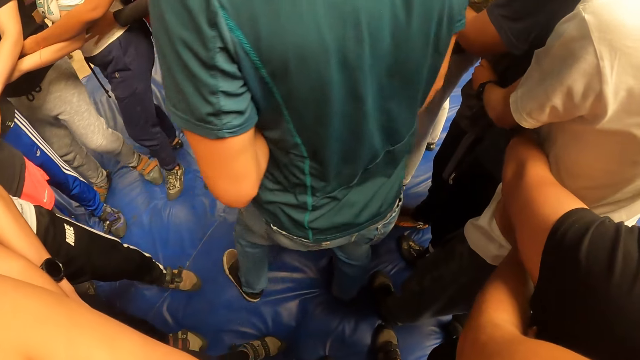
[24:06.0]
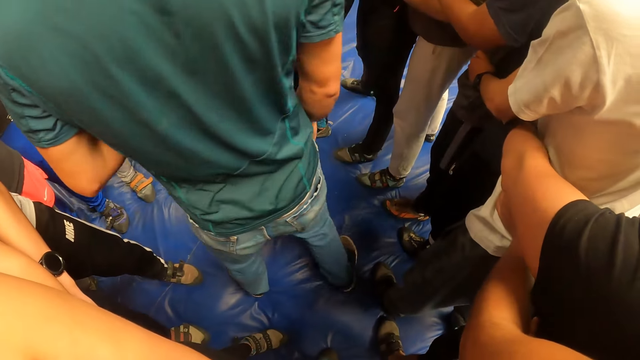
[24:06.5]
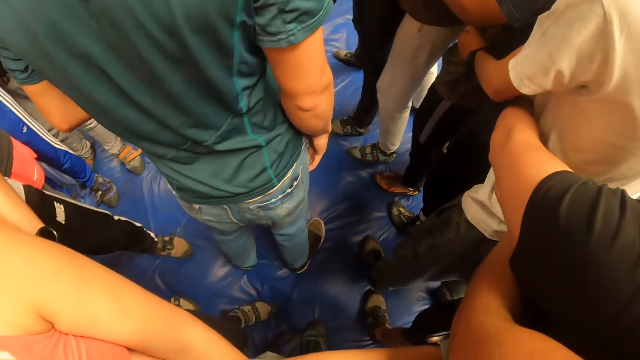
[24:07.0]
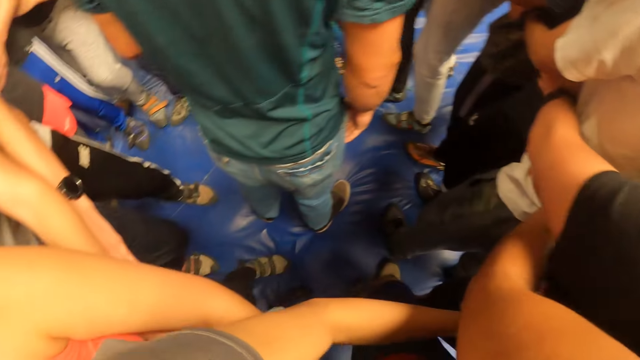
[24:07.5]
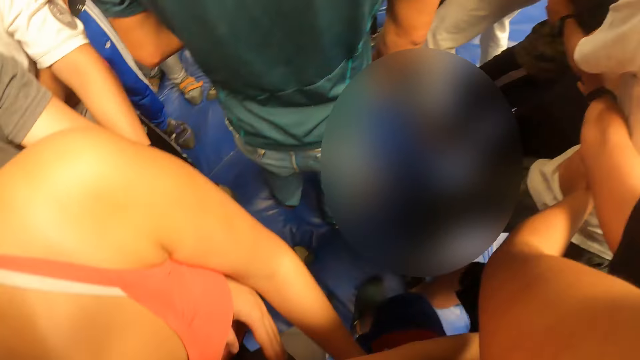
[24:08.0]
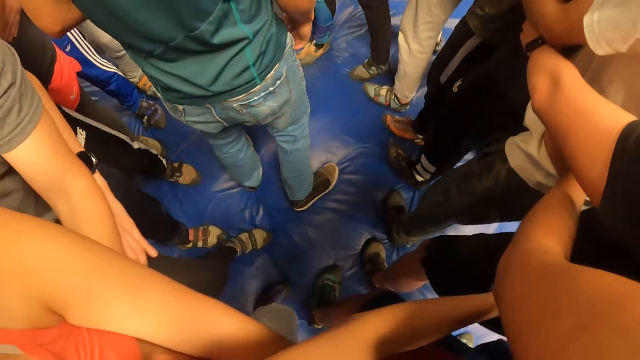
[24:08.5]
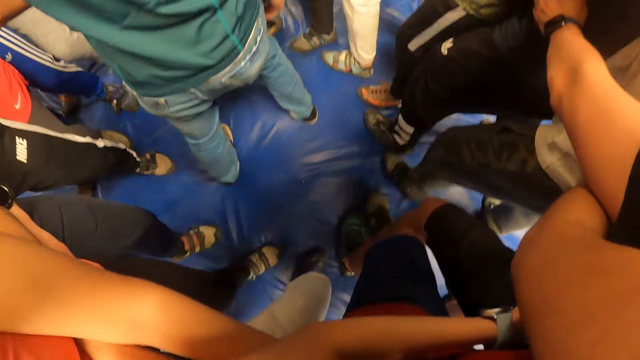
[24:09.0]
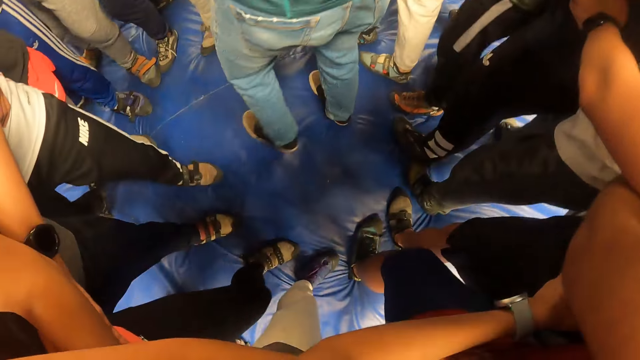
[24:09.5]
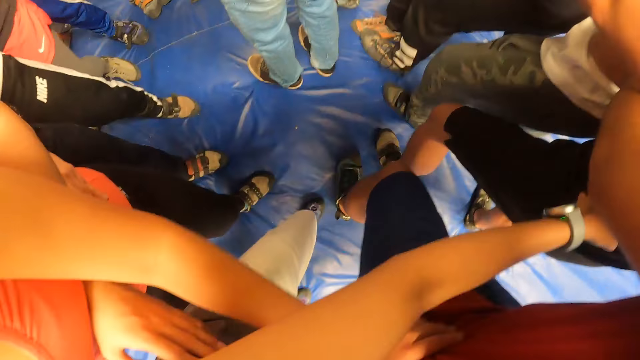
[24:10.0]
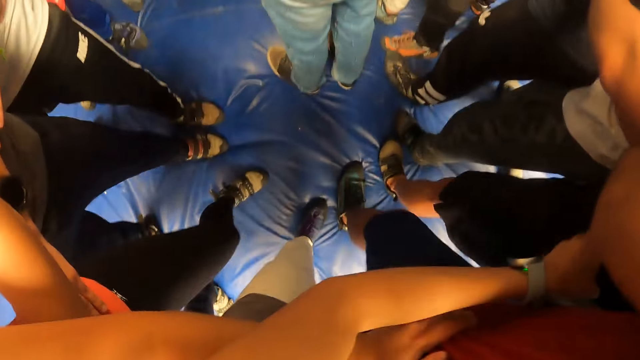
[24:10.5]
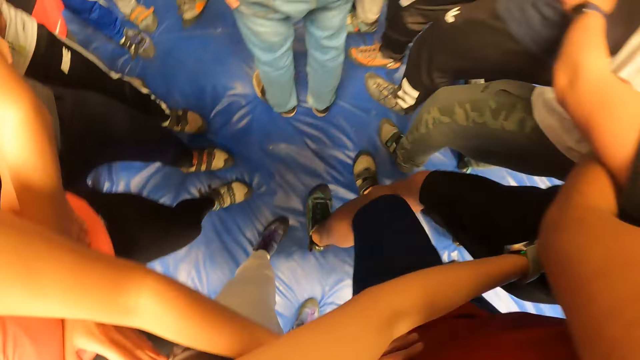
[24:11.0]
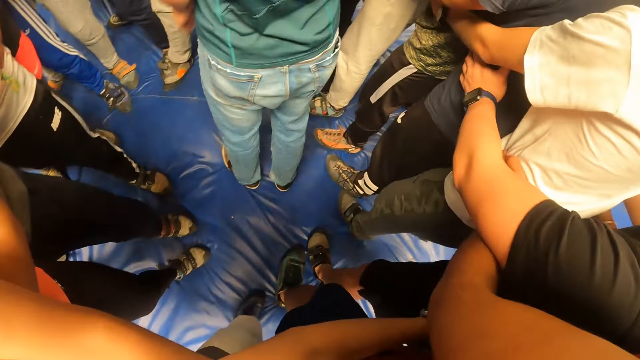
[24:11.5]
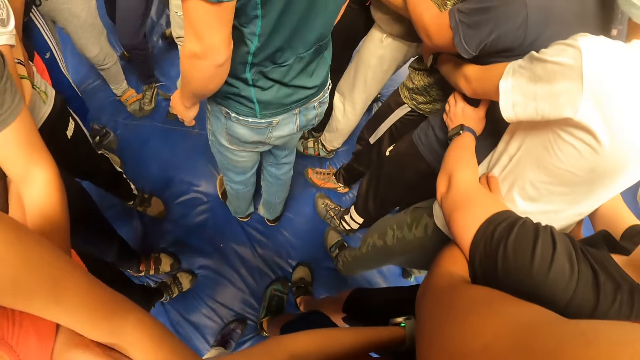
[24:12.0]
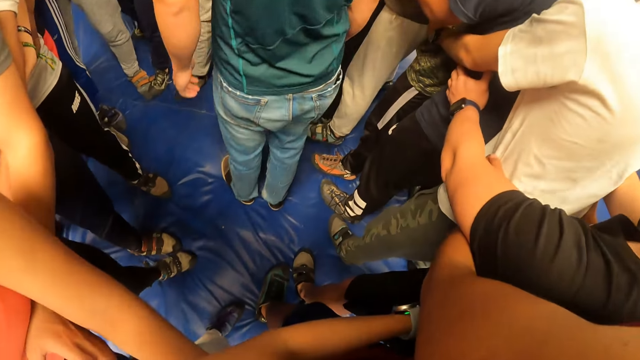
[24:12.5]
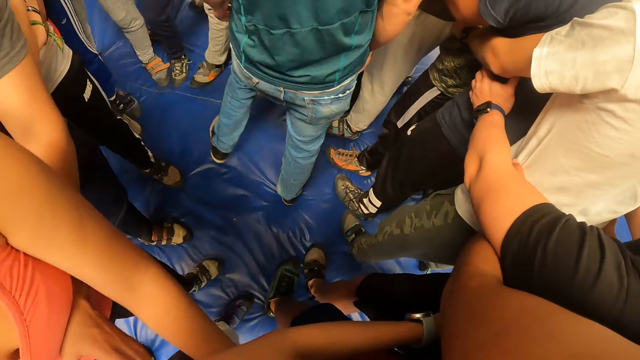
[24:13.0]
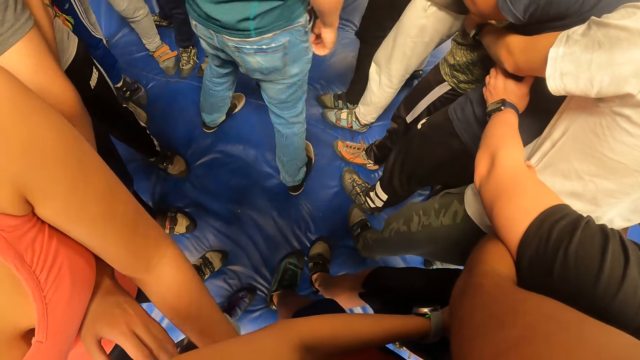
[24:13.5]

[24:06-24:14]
The camera wearer plays on the mattress.

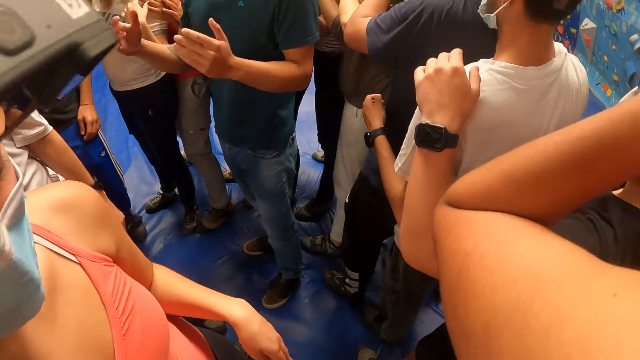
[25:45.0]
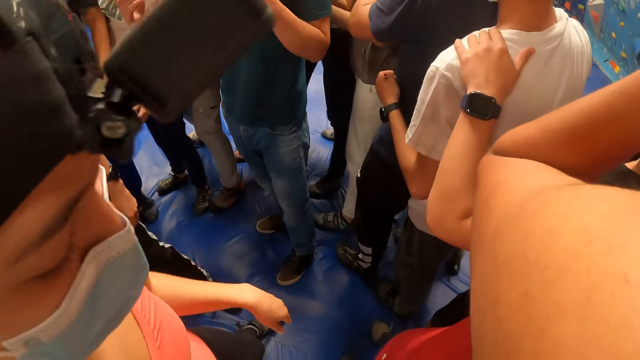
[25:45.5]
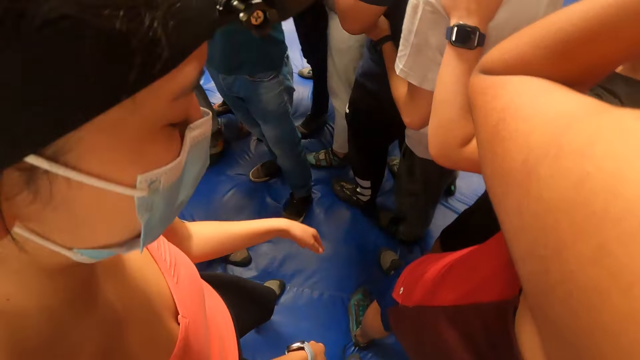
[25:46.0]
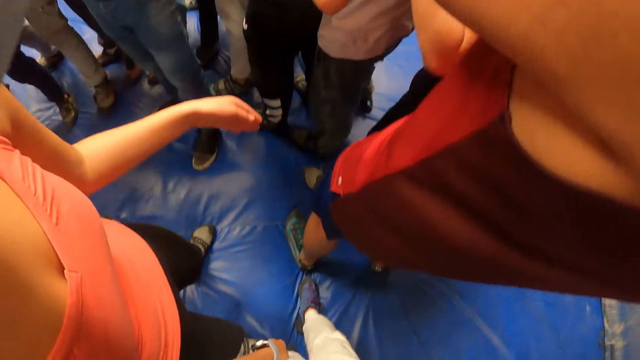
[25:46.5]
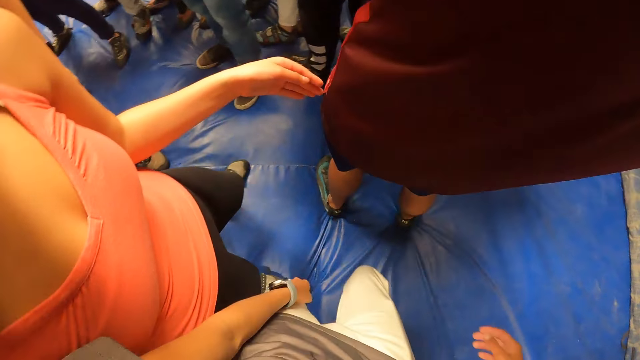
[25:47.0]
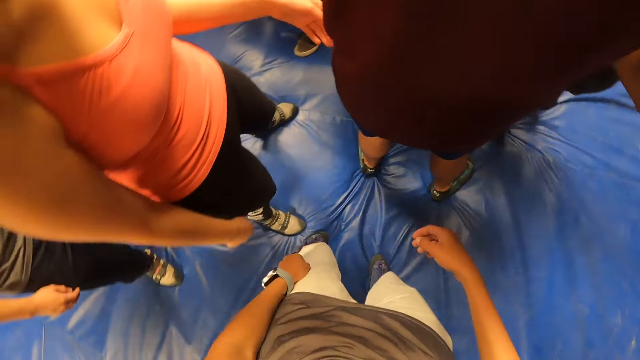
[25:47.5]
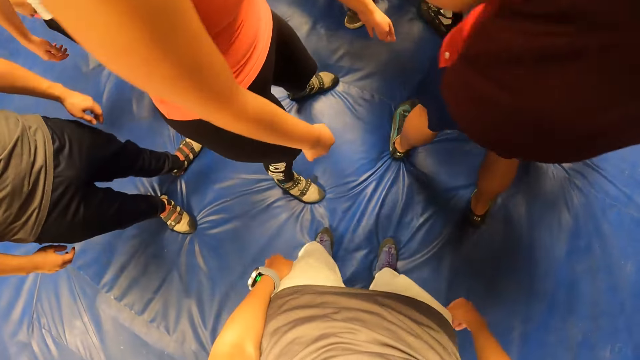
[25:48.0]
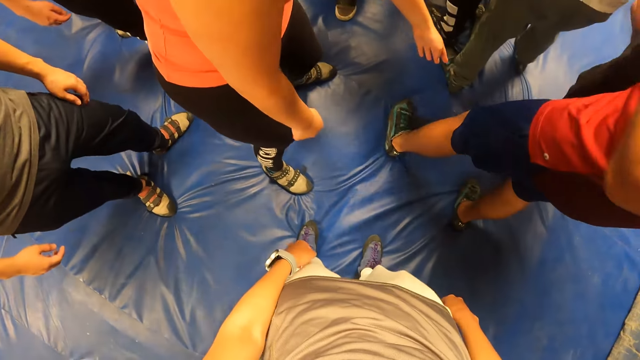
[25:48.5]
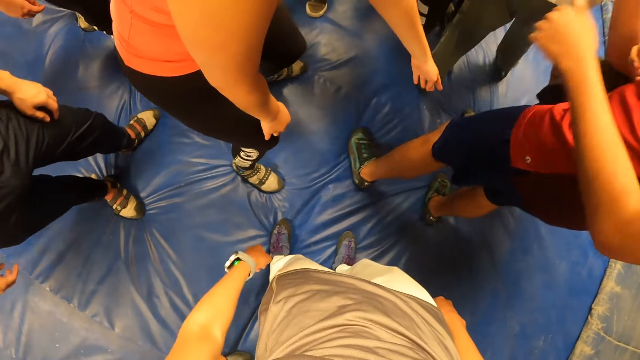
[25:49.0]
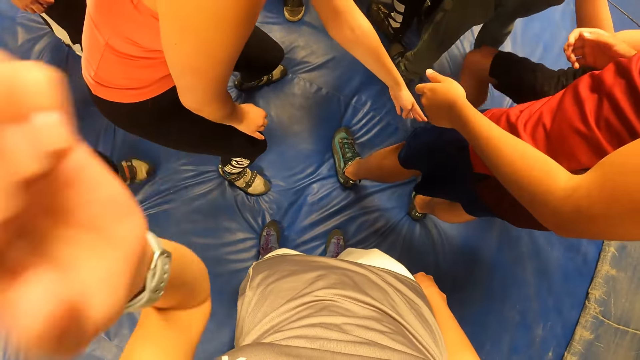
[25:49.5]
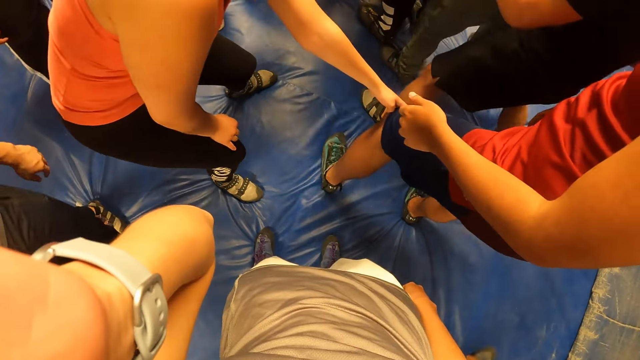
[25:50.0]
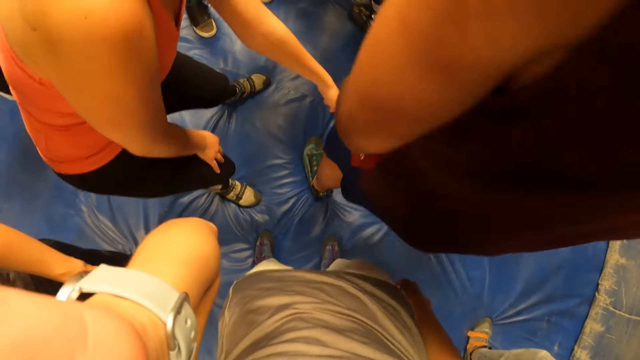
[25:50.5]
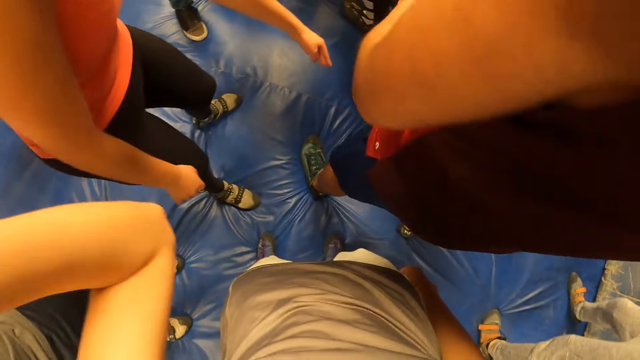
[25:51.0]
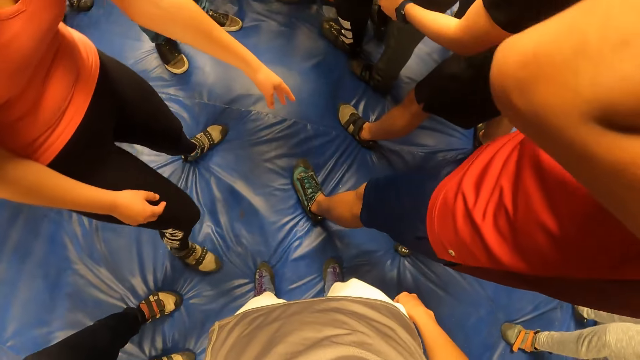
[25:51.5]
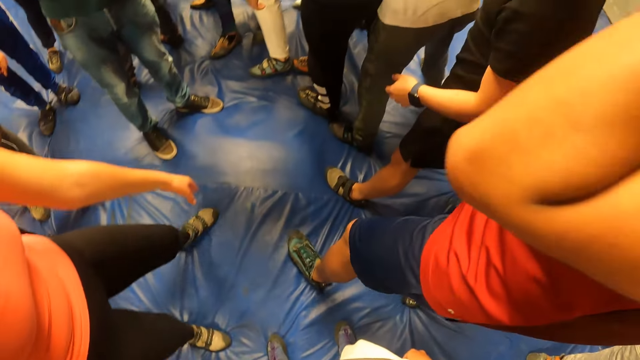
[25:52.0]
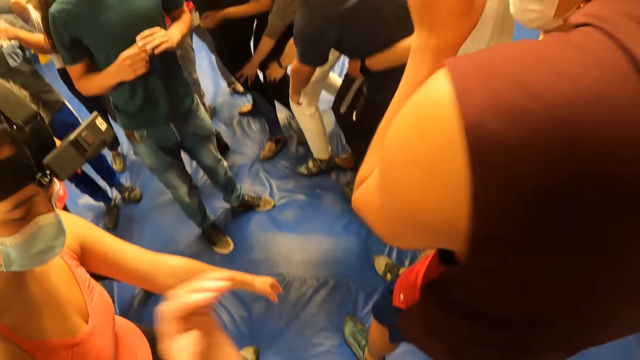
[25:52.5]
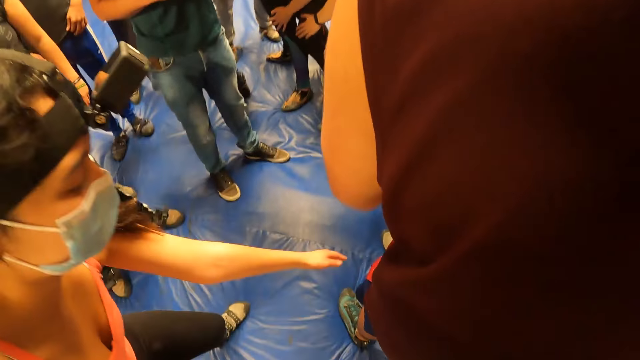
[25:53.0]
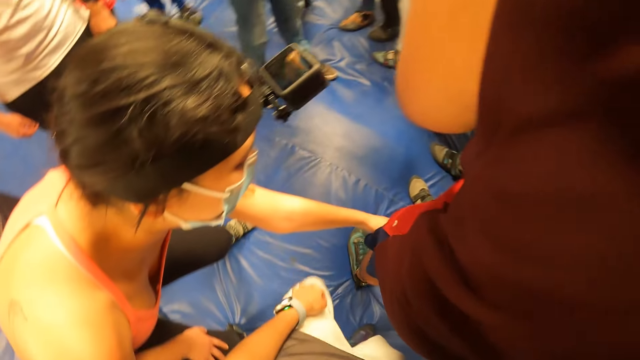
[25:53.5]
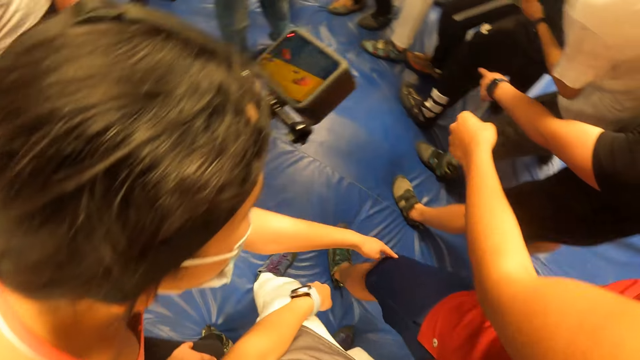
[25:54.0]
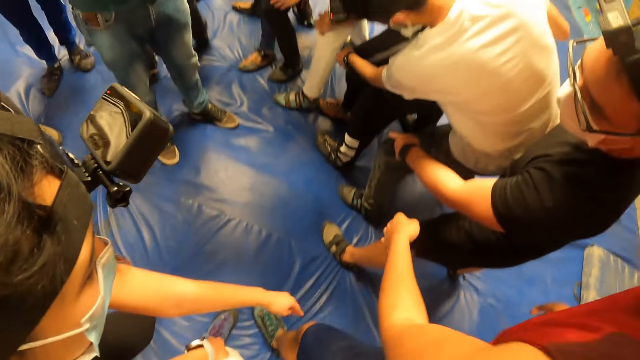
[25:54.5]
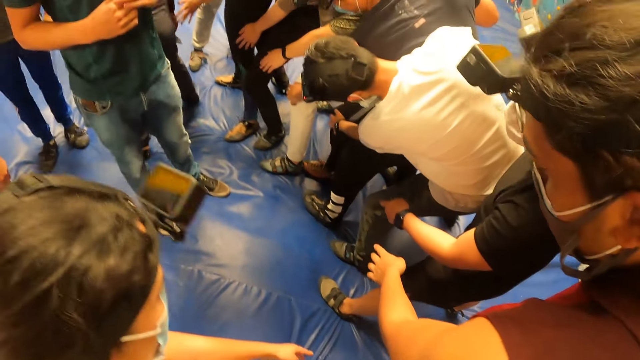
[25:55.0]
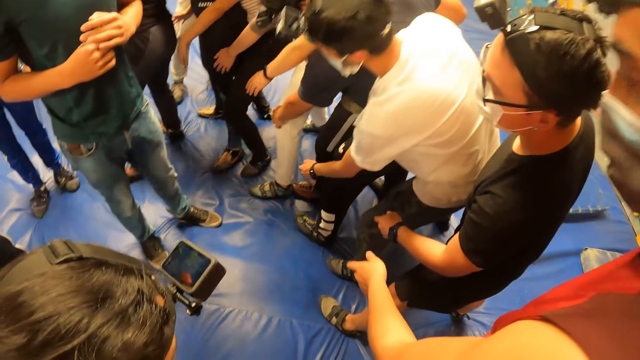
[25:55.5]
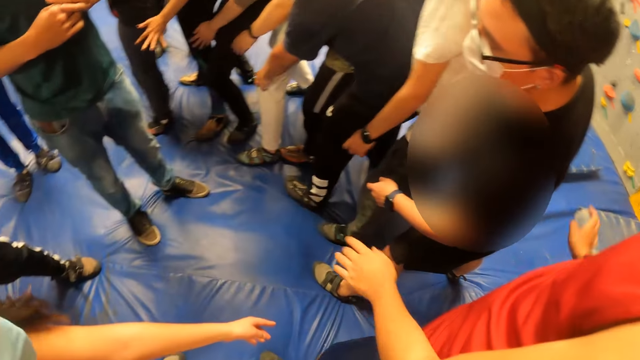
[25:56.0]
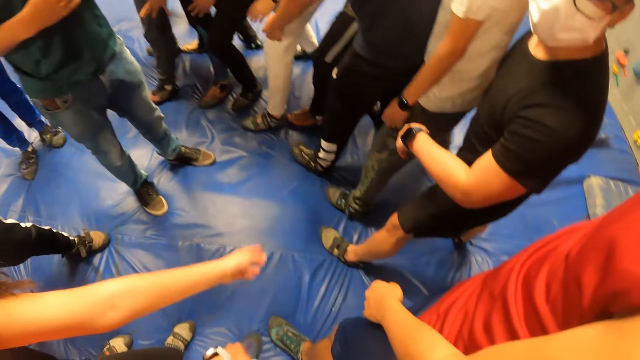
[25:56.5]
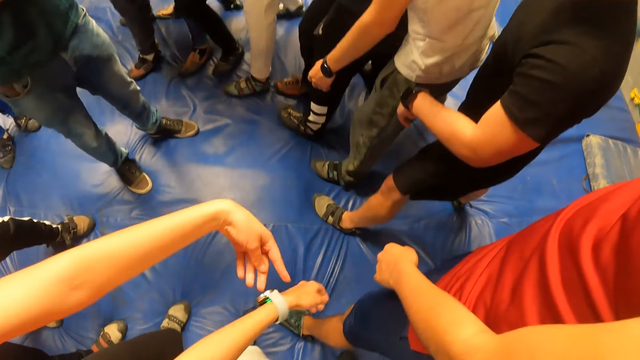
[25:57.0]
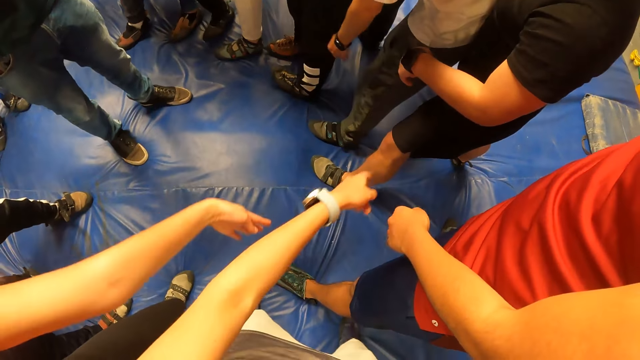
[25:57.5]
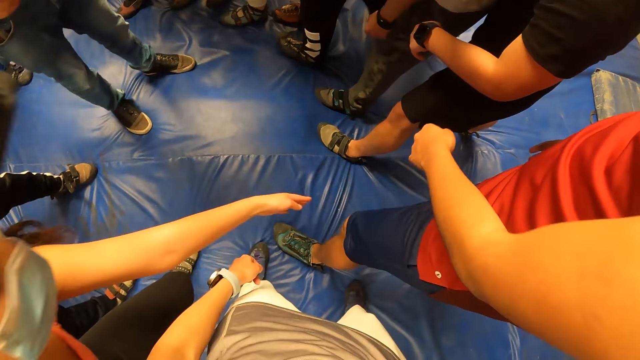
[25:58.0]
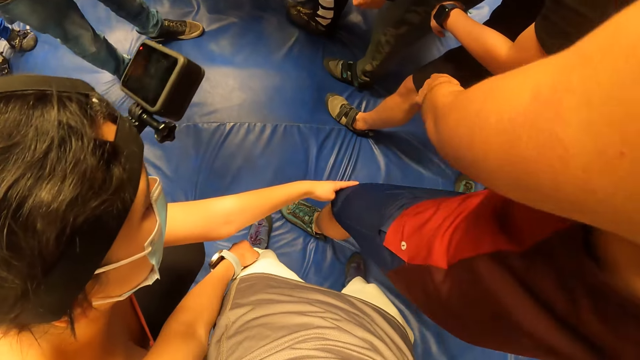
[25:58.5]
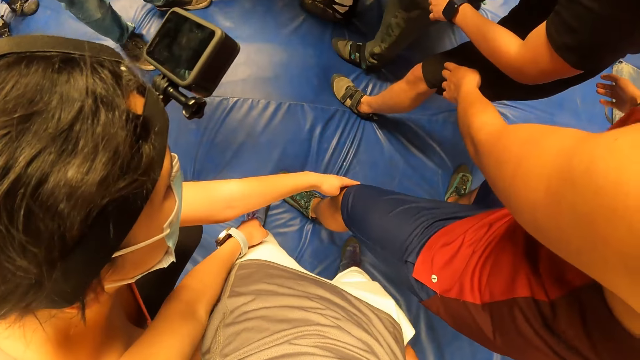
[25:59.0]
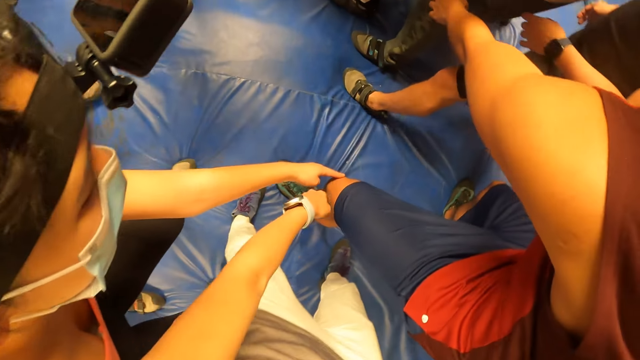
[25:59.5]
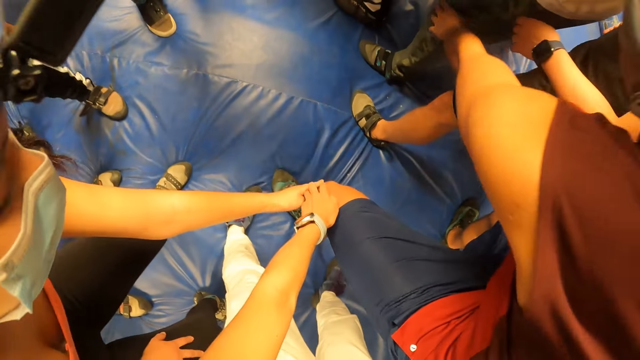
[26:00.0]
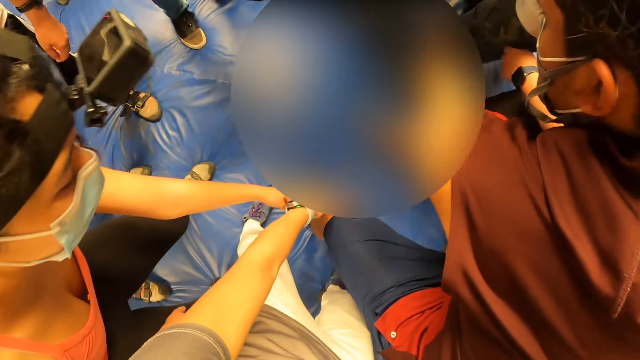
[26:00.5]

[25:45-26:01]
The camera wearer interacts with a man and a woman.
